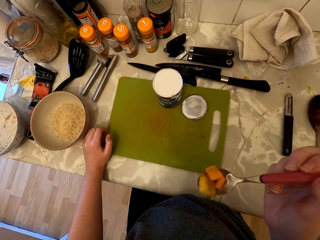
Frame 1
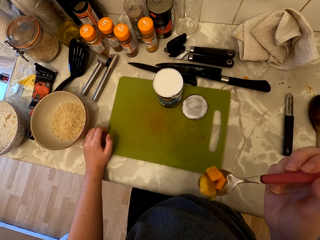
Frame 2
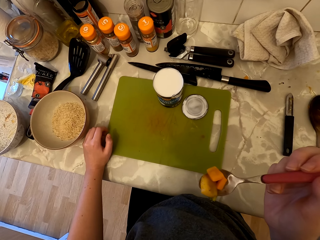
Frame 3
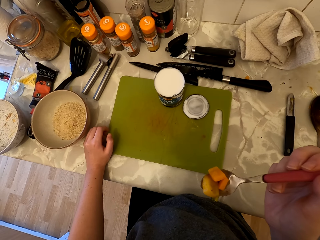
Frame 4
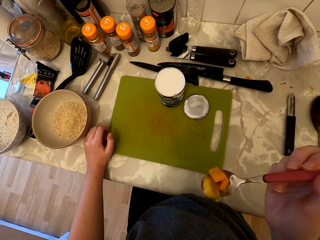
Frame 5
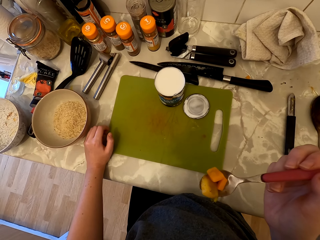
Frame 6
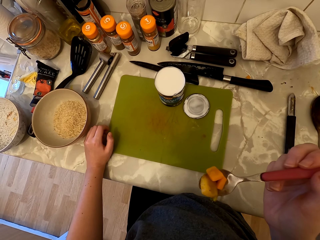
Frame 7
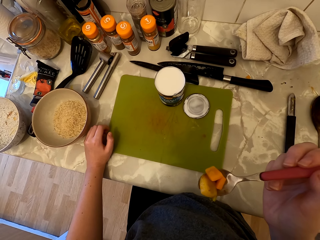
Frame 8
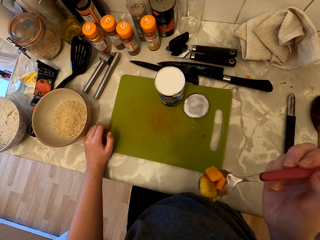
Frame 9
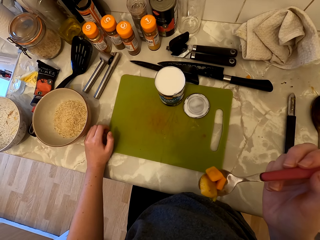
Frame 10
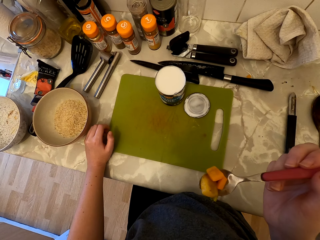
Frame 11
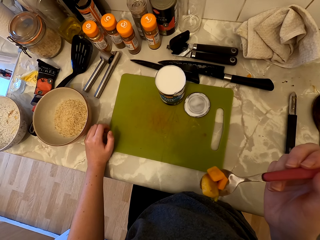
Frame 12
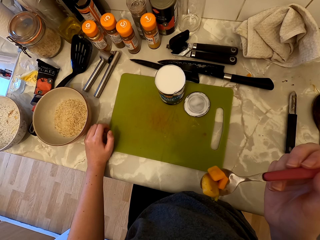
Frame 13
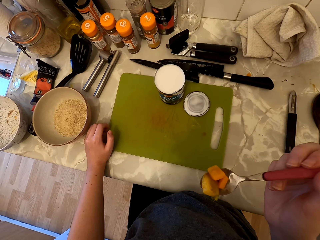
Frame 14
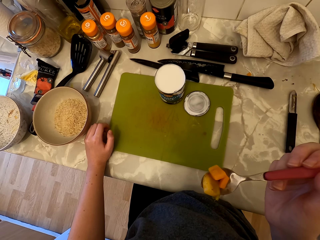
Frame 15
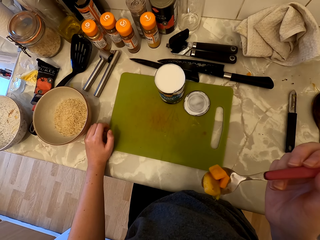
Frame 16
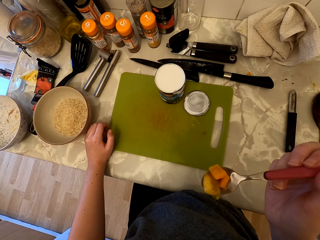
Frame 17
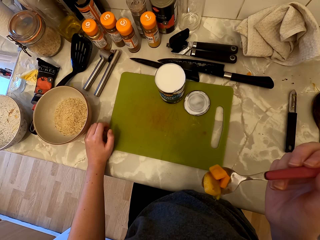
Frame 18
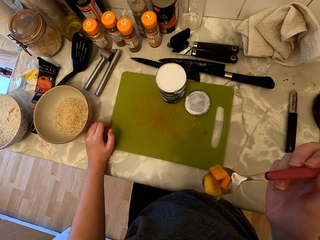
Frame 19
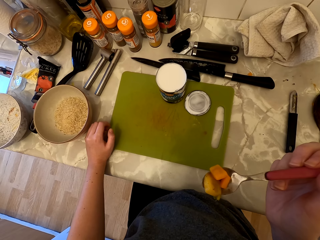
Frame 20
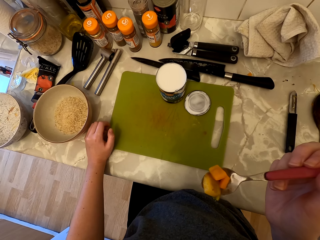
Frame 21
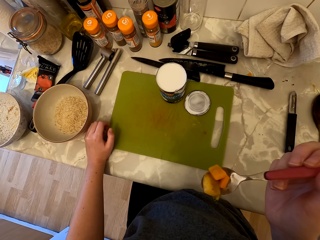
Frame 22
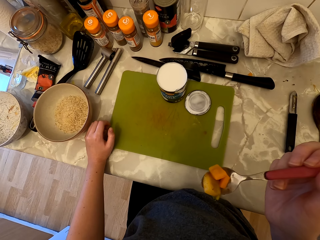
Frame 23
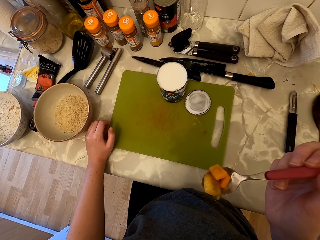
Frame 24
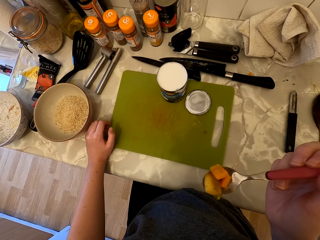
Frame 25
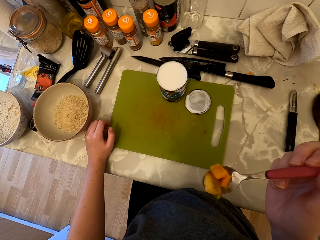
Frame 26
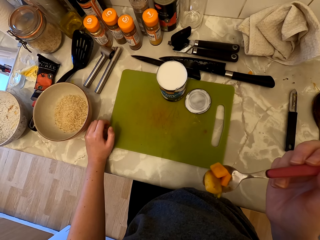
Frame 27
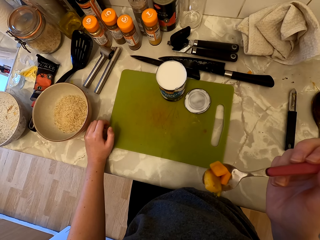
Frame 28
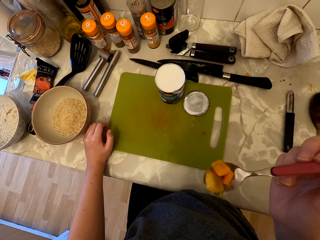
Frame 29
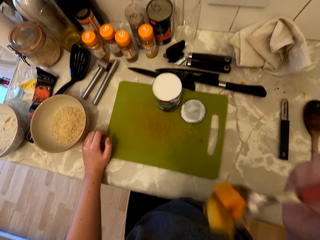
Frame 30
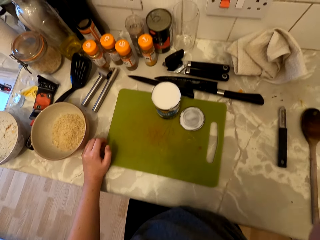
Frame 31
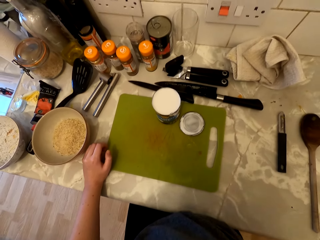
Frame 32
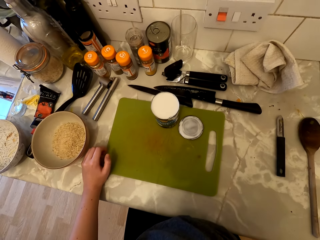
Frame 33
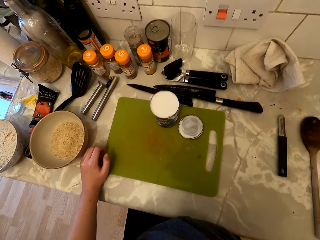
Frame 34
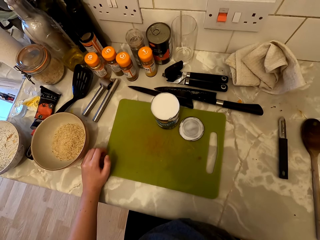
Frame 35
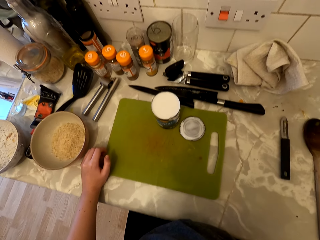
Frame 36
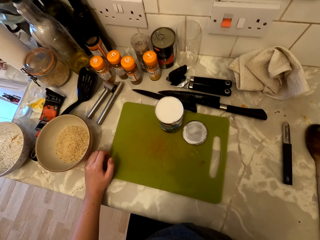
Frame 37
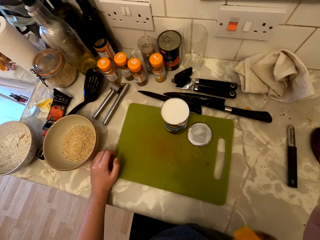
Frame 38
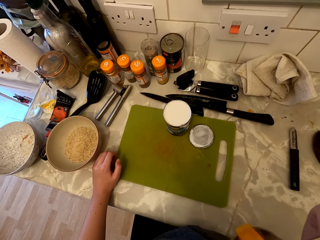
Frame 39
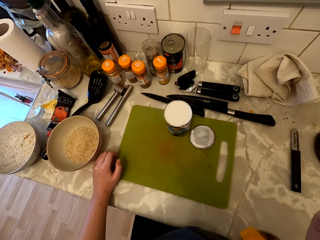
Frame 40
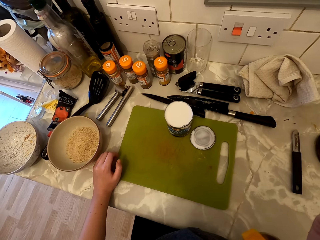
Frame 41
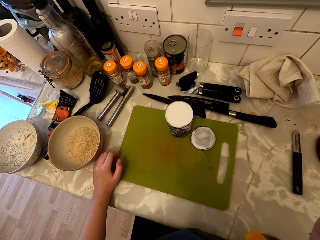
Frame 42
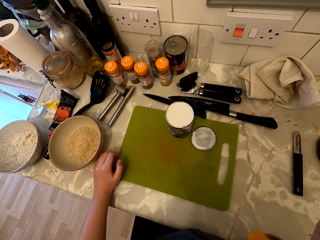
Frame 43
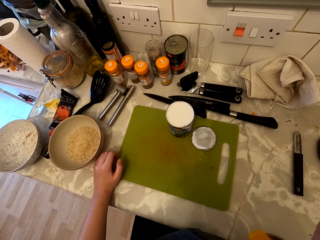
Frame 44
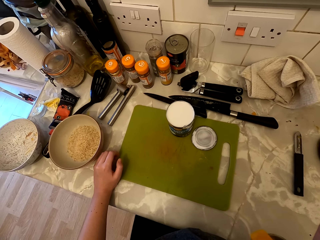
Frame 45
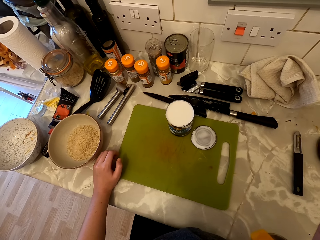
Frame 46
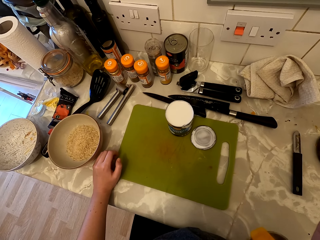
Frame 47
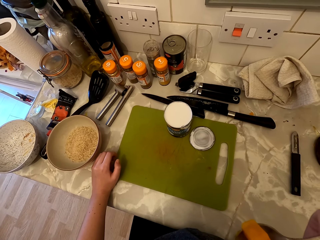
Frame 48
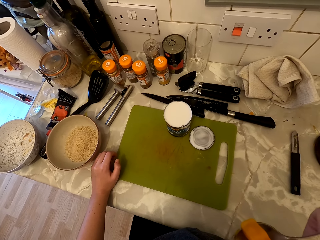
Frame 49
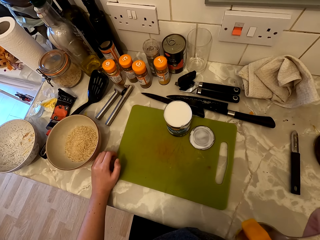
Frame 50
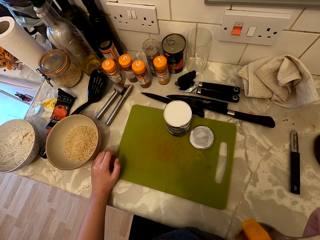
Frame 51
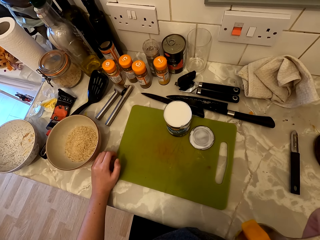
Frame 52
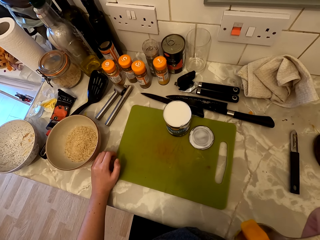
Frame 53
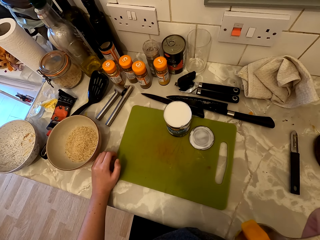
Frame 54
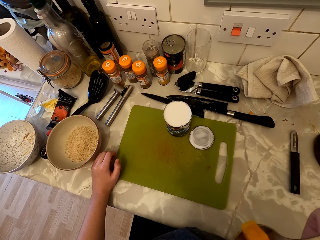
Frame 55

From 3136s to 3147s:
The camera wearer lifts up the spoon. They eat the food.

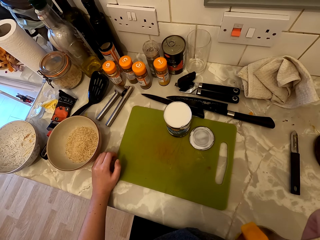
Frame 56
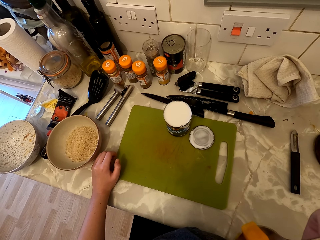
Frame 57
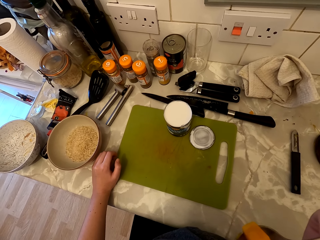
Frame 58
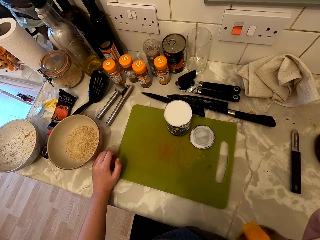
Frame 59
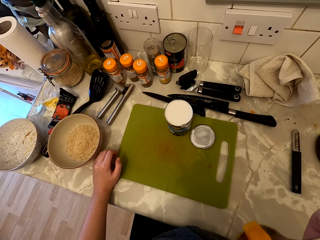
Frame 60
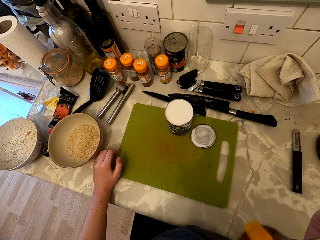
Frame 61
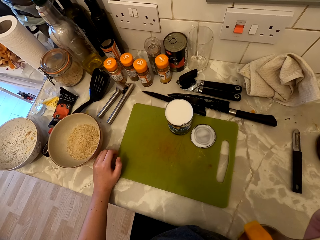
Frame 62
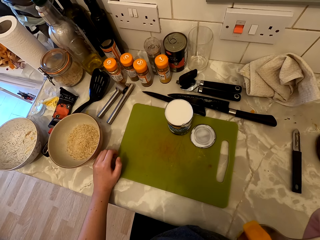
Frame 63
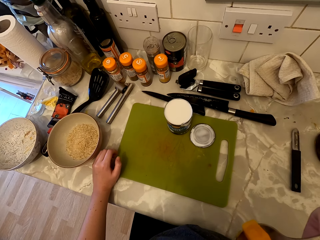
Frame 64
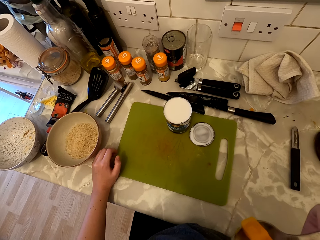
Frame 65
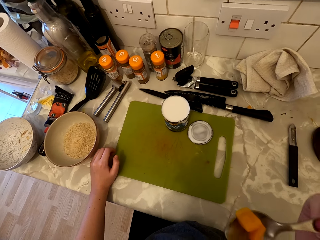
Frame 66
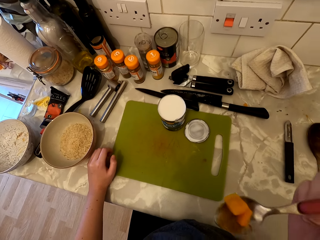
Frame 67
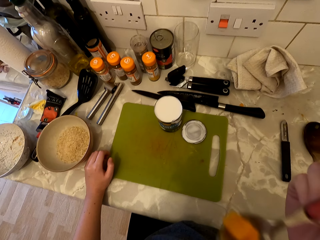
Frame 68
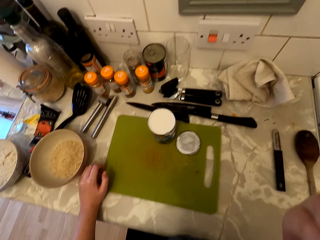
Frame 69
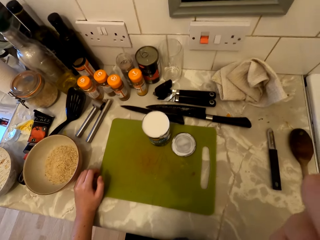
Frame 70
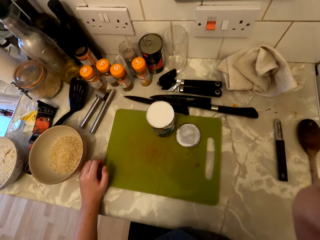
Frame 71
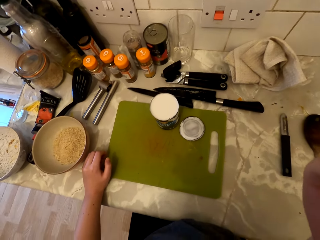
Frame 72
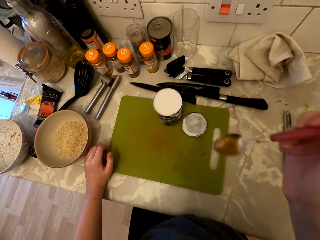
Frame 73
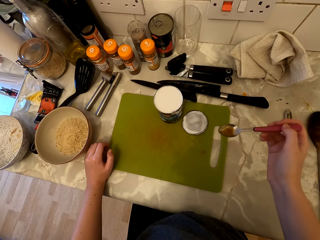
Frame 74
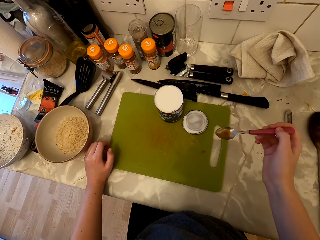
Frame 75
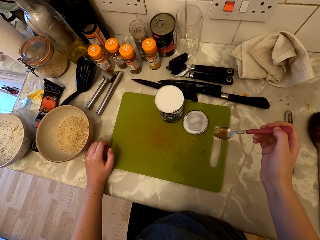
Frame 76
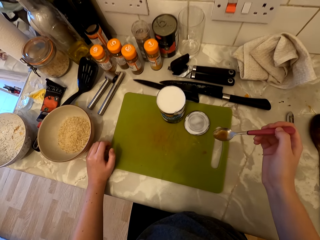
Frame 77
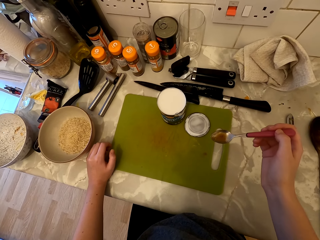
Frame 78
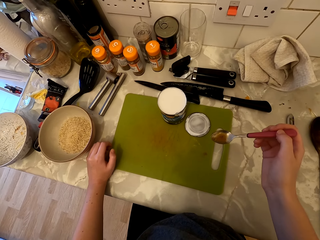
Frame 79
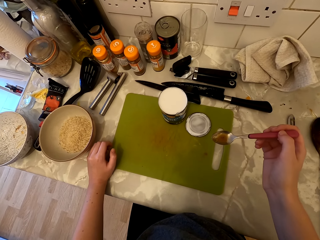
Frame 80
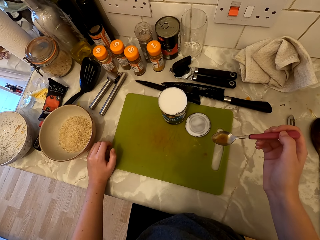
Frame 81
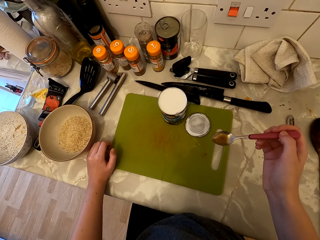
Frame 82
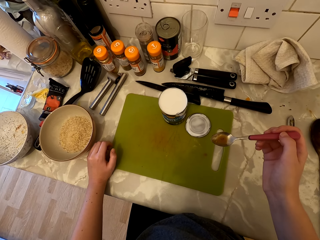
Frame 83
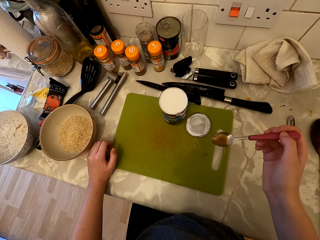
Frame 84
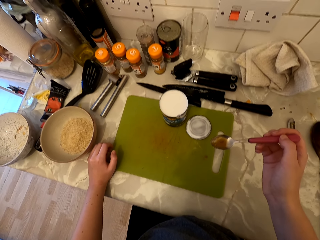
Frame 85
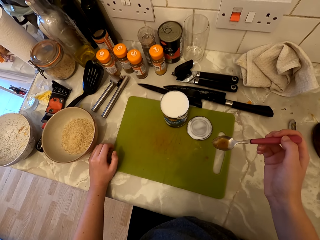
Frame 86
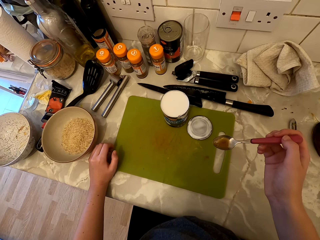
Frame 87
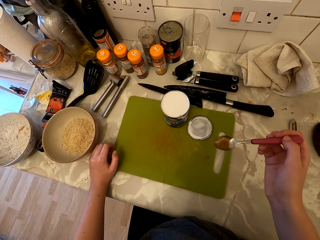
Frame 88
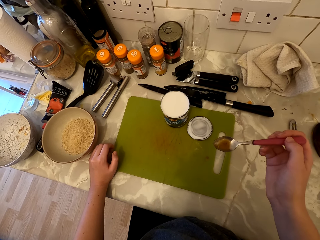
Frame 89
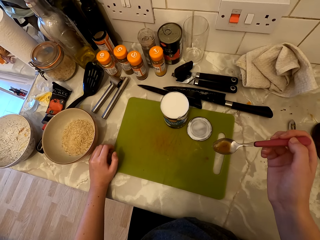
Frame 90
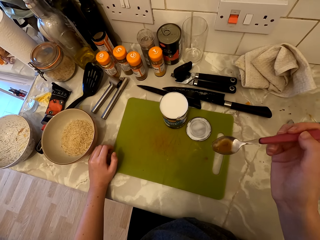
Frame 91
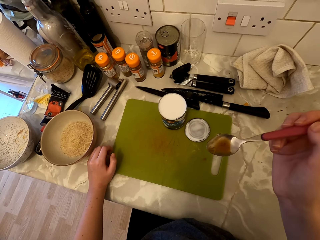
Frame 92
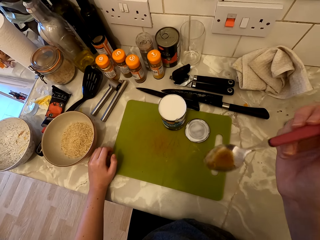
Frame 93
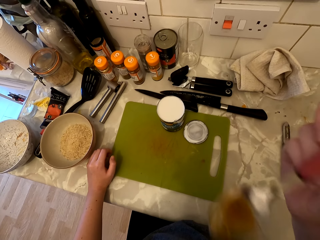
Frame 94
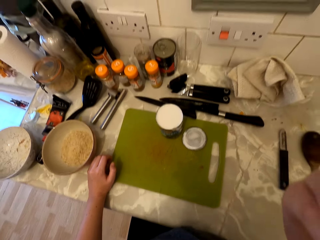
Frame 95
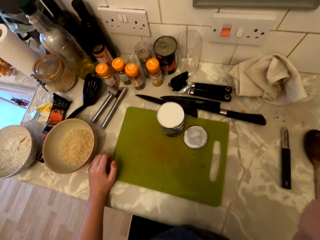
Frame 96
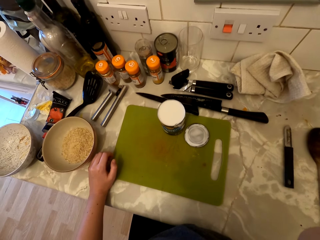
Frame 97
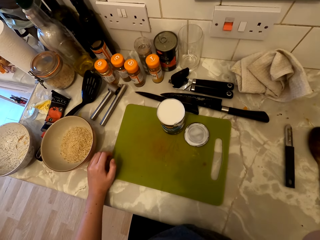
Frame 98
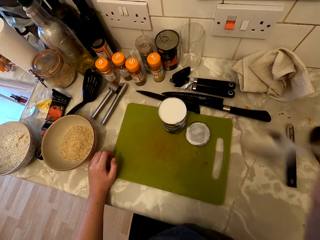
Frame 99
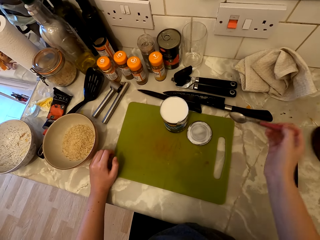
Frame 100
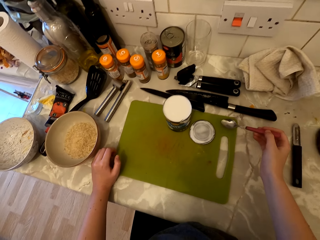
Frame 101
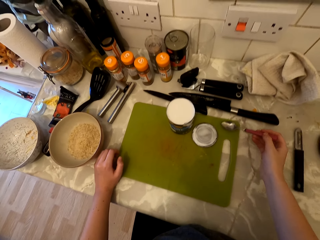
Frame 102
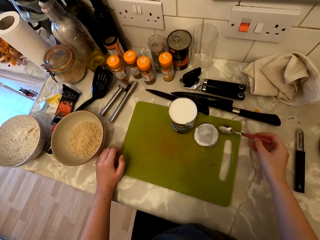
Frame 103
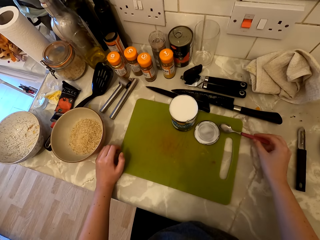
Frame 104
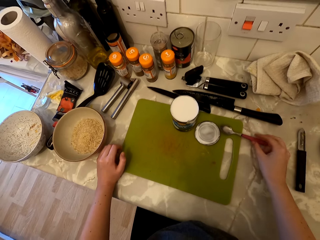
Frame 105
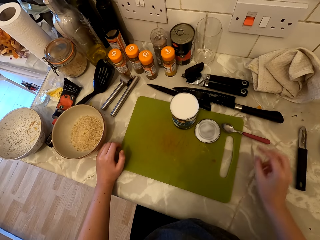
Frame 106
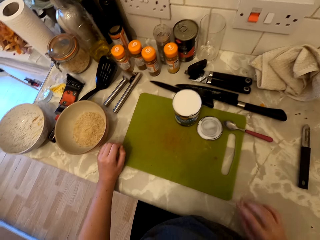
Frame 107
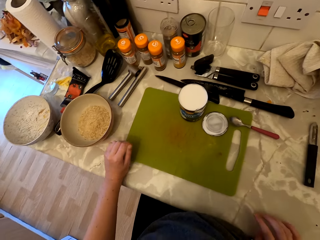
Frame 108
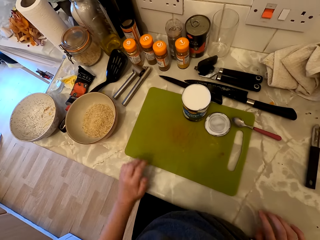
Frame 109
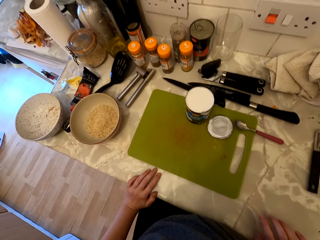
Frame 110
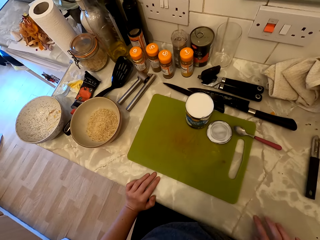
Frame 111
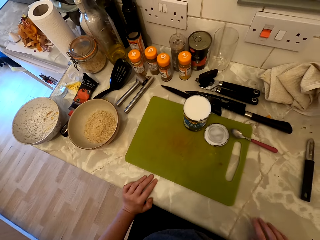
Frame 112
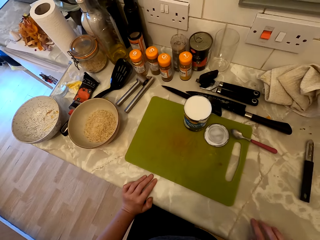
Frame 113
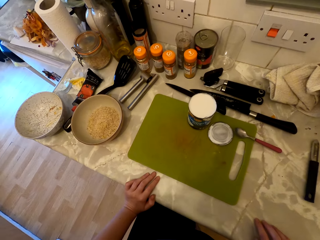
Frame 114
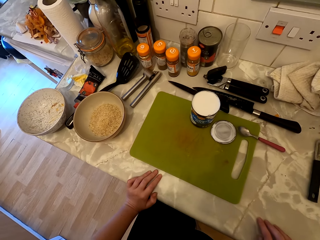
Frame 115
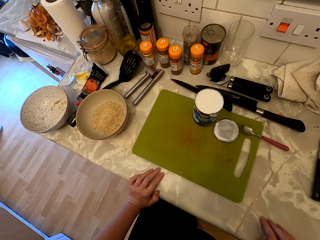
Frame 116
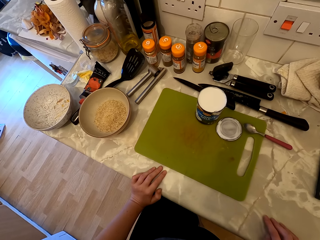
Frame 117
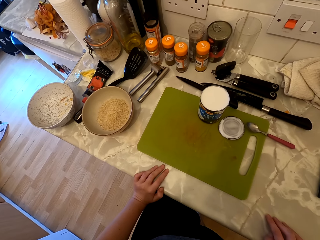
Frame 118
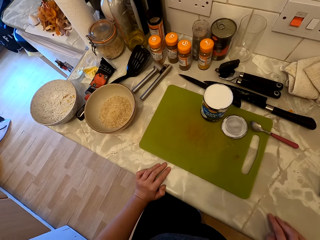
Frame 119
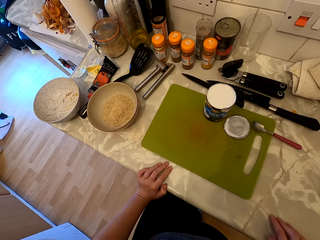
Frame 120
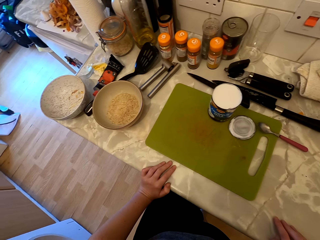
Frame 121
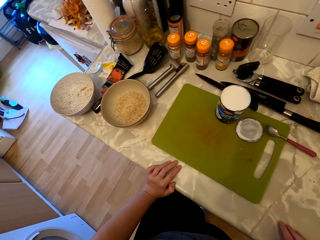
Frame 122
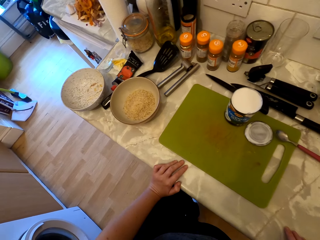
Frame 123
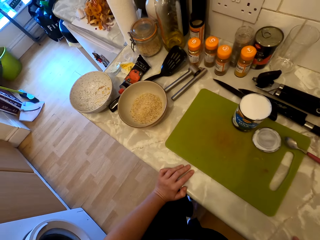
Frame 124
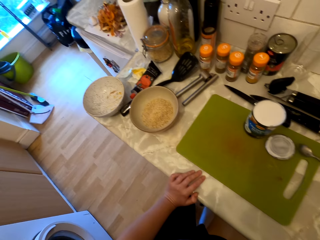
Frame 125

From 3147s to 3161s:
The camera wearer eats off the food on the spoon. They put the spoon on the chopping board. They look at the counter.
